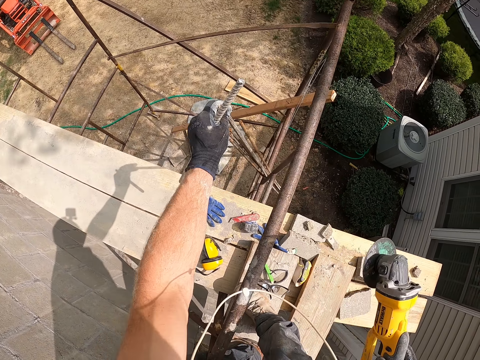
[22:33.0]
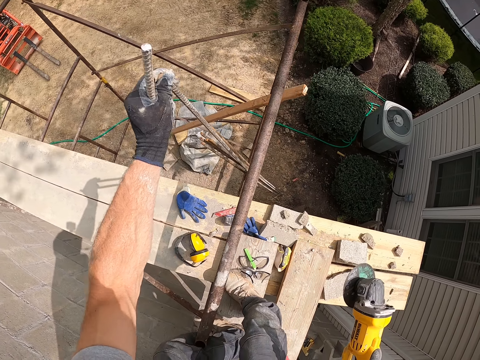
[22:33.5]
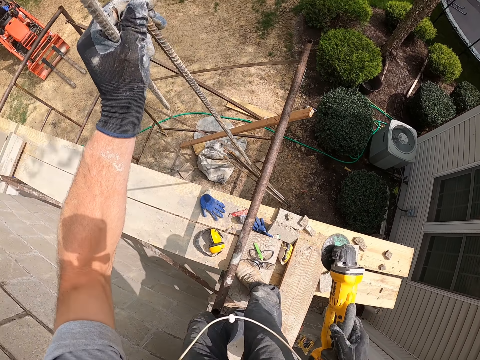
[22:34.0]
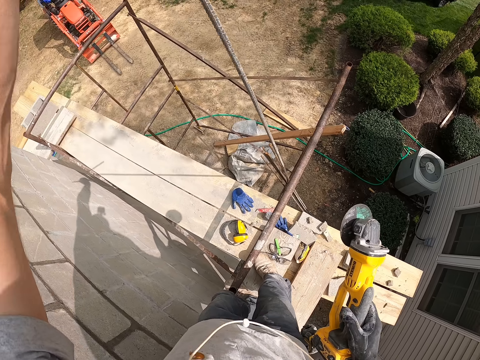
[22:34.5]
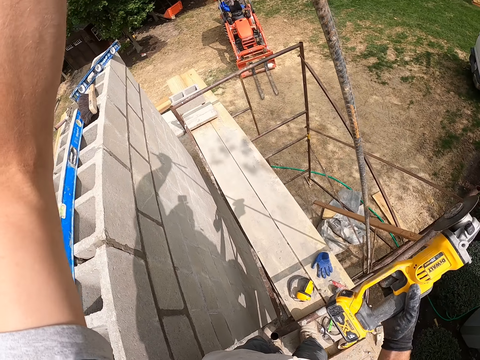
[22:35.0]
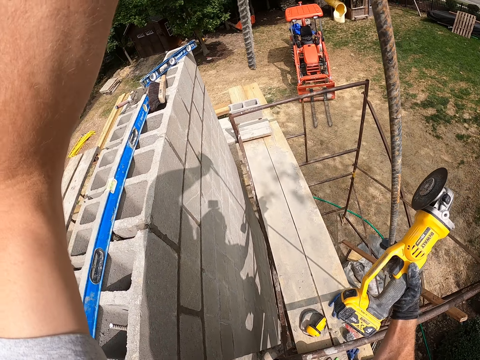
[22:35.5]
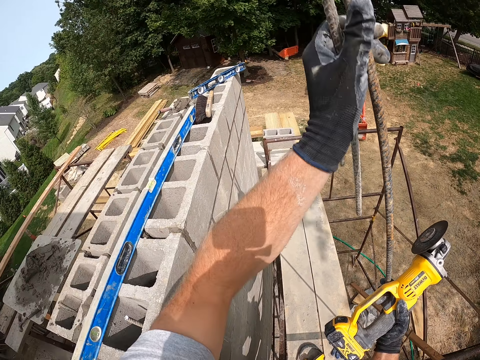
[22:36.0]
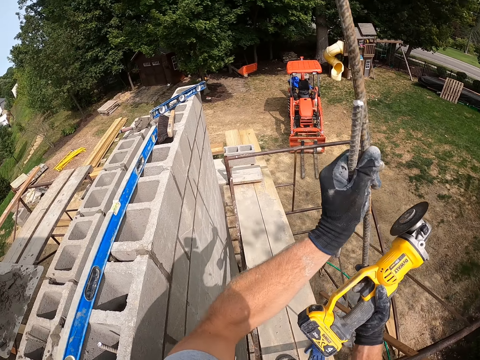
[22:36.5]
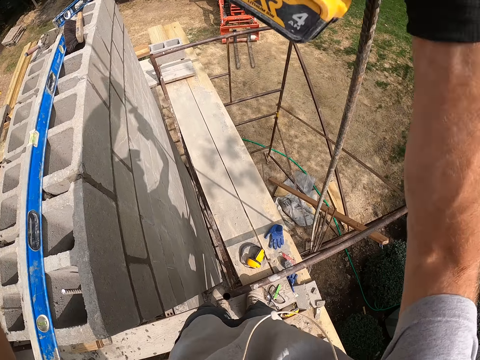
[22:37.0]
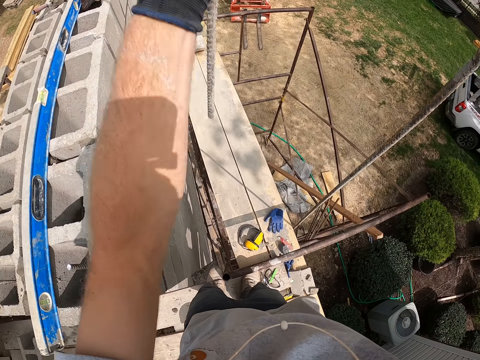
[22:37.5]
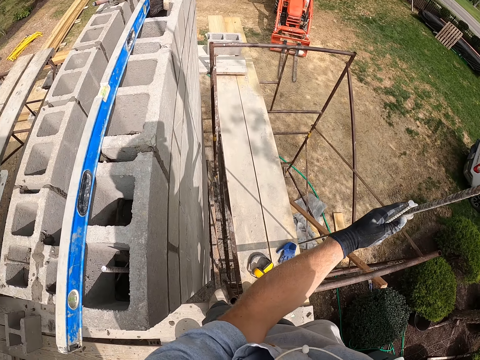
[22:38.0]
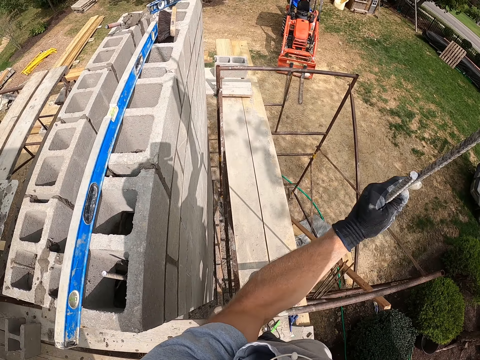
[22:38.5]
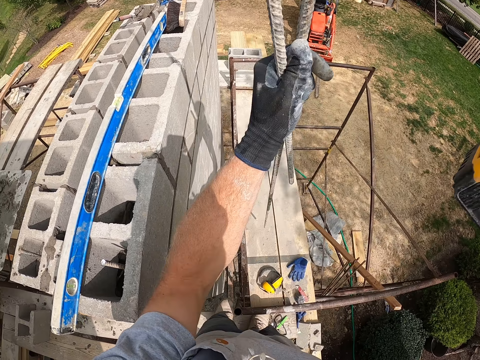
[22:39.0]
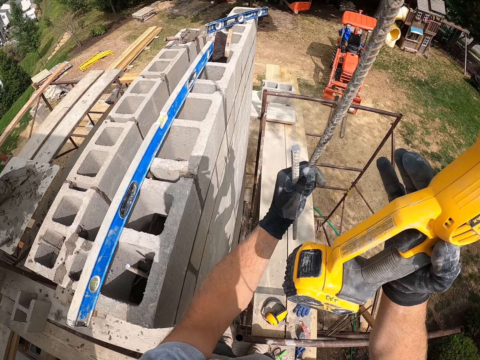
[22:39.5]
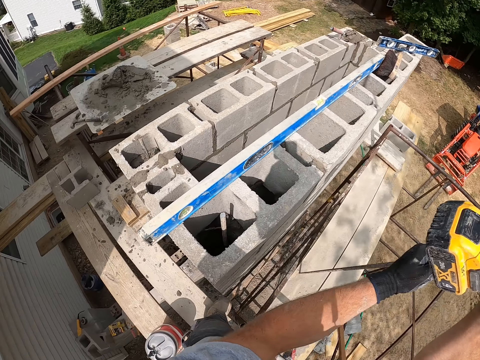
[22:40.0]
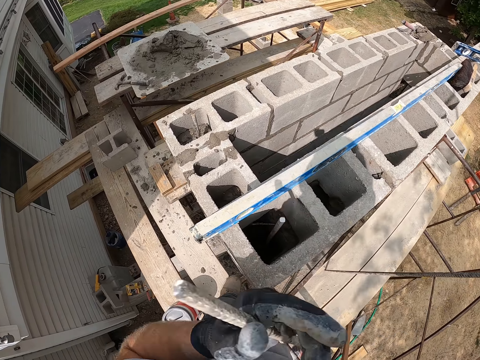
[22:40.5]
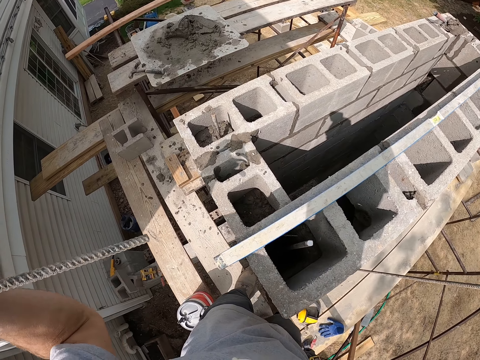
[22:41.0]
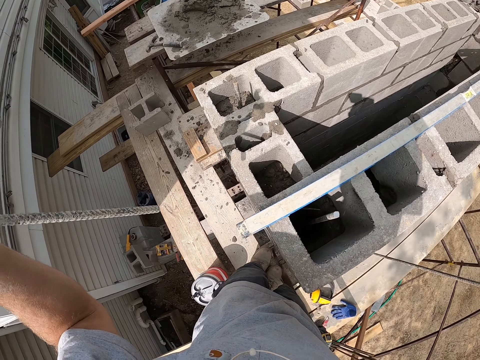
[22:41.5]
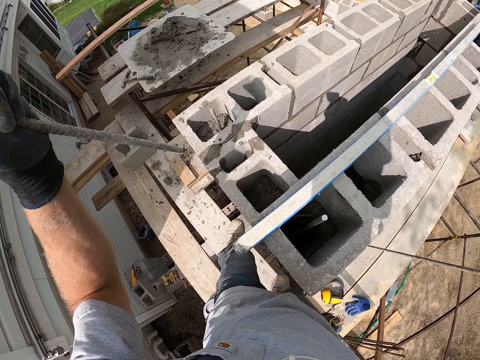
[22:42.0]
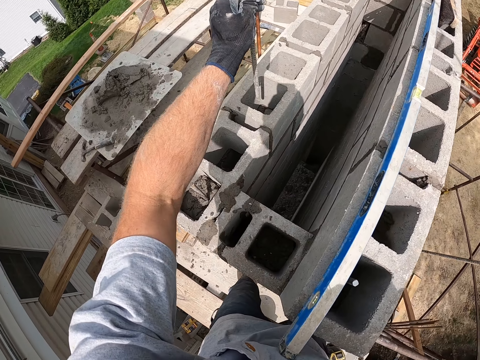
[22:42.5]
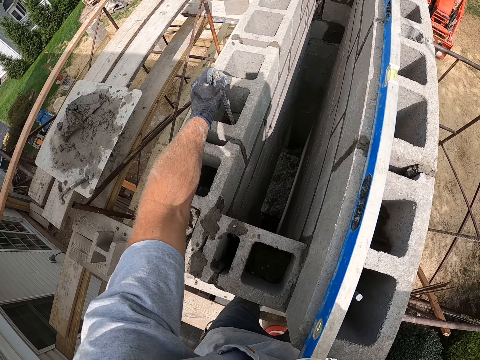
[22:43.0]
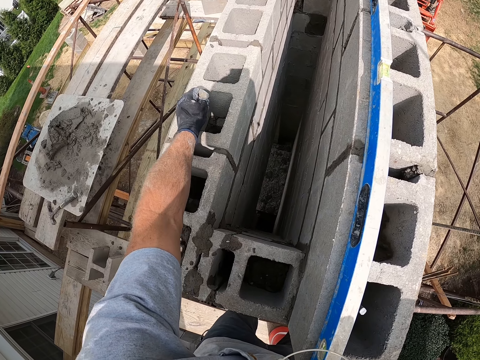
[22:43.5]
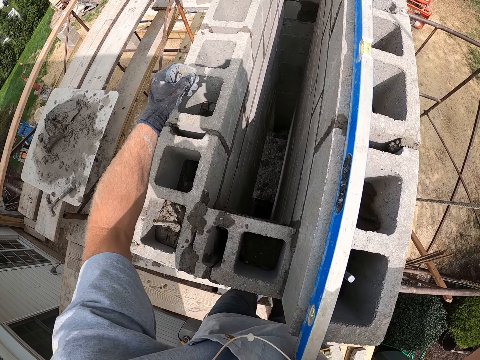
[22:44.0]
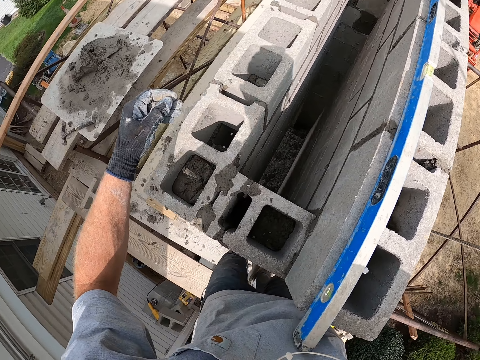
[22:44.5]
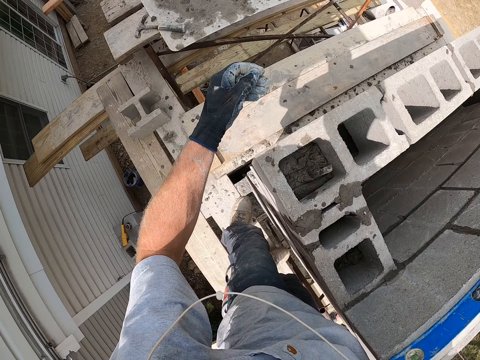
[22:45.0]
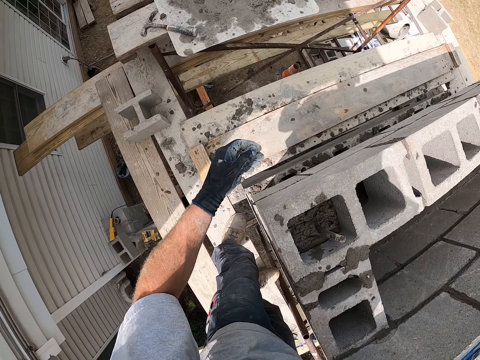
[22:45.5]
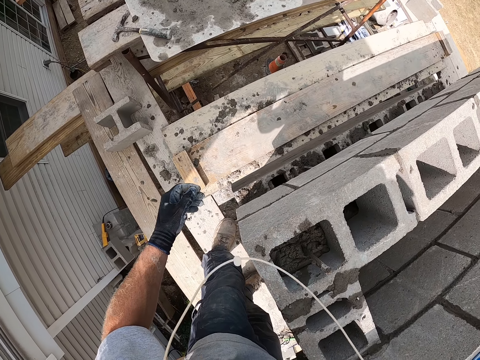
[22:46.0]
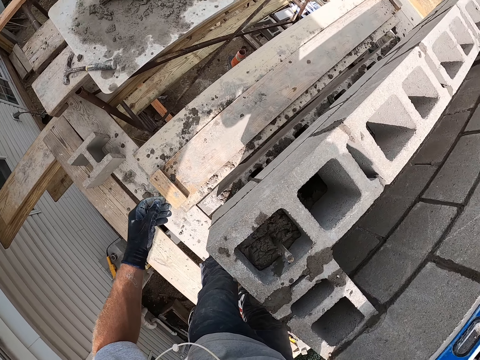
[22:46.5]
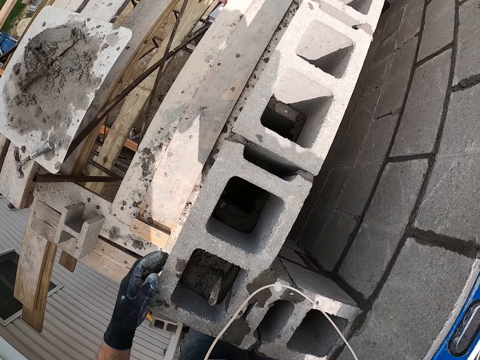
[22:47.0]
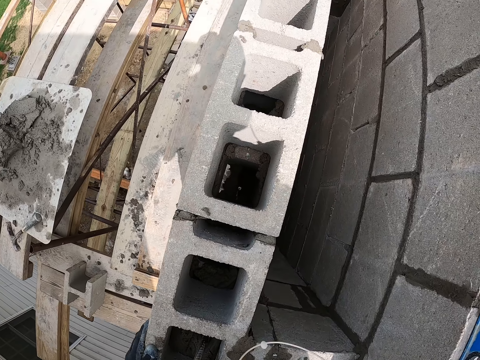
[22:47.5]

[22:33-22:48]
The camera wearer takes the steel. He pulls the iron rod with his hands. He puts the iron rod into the concrete wall.

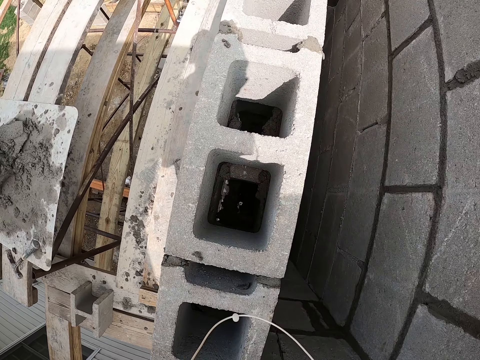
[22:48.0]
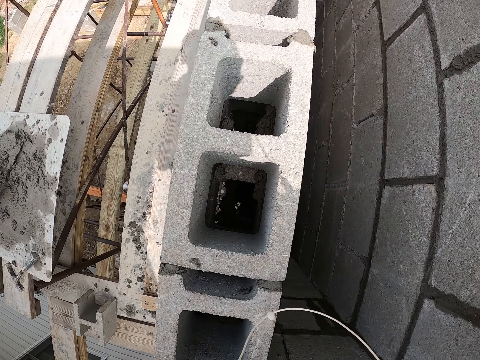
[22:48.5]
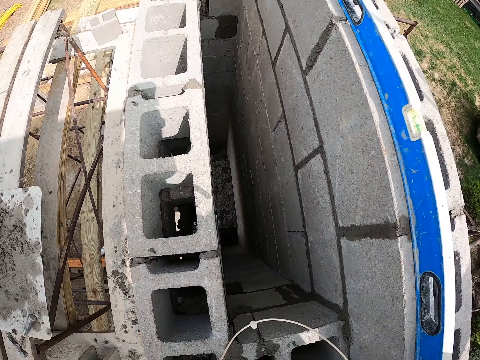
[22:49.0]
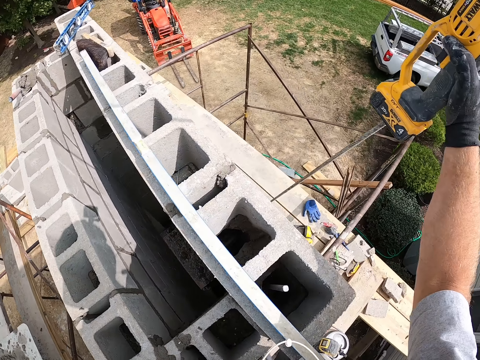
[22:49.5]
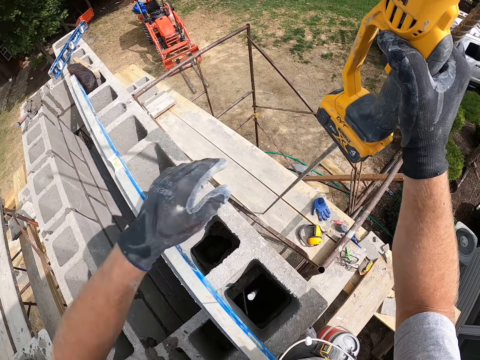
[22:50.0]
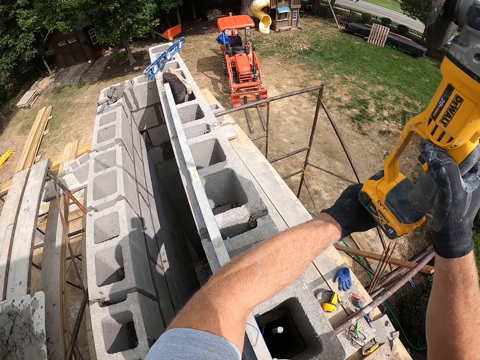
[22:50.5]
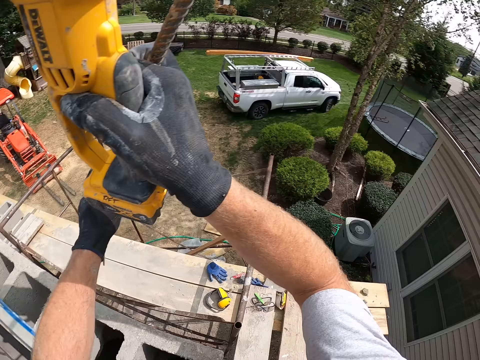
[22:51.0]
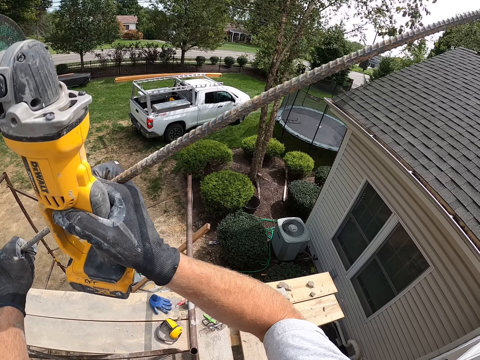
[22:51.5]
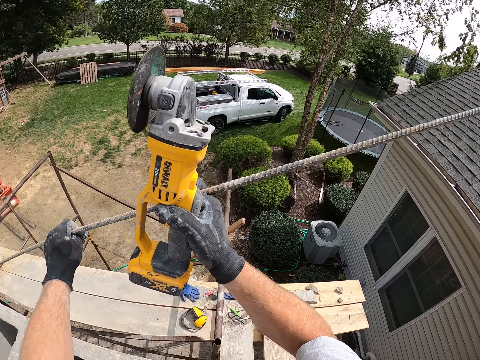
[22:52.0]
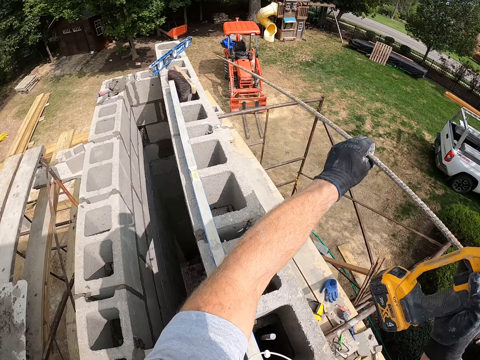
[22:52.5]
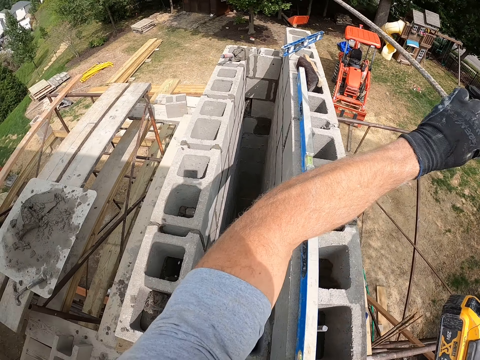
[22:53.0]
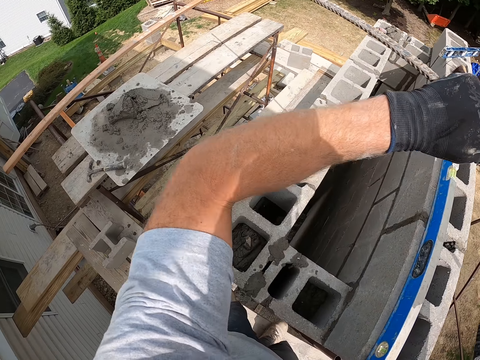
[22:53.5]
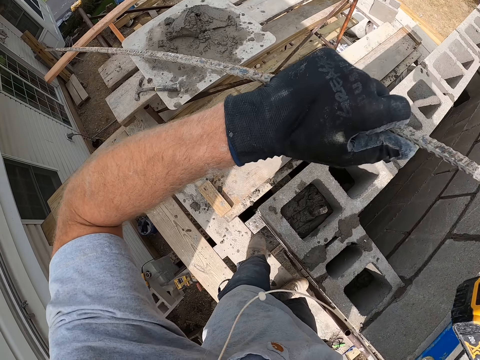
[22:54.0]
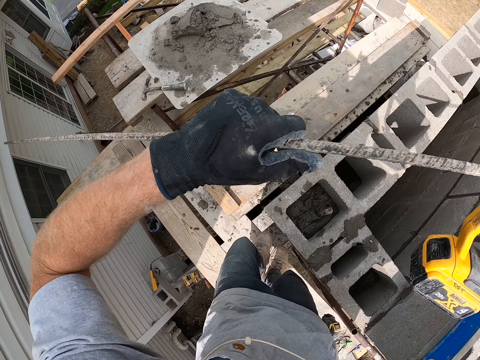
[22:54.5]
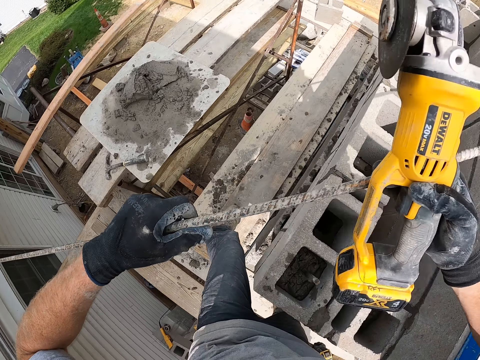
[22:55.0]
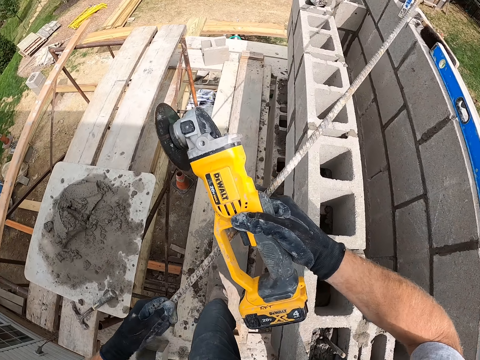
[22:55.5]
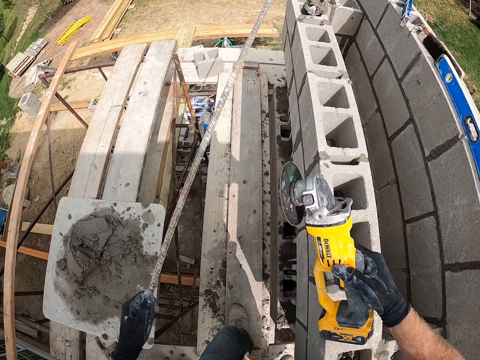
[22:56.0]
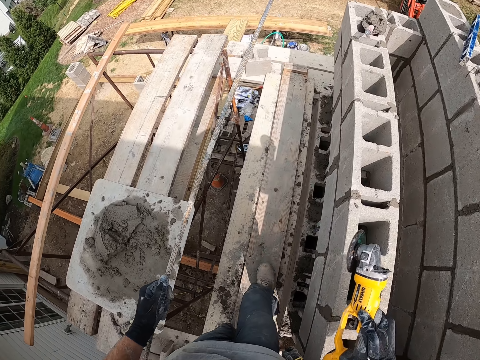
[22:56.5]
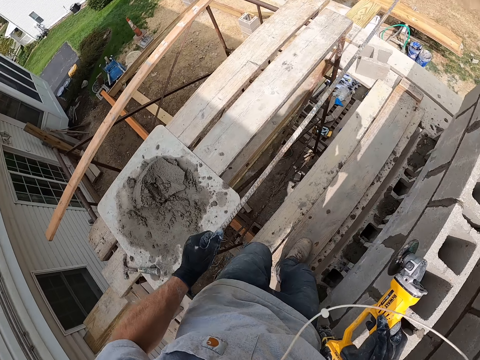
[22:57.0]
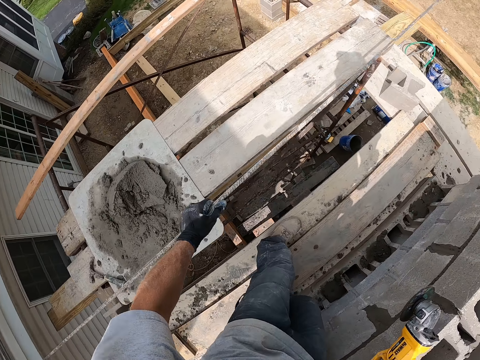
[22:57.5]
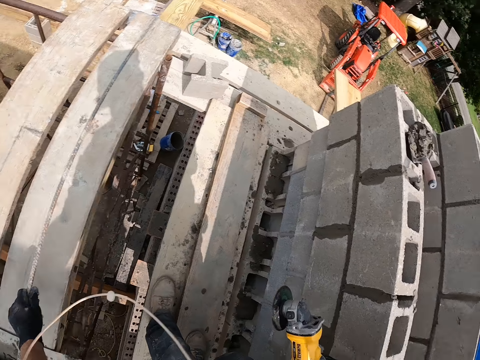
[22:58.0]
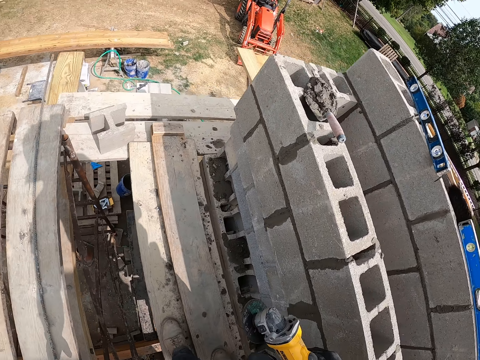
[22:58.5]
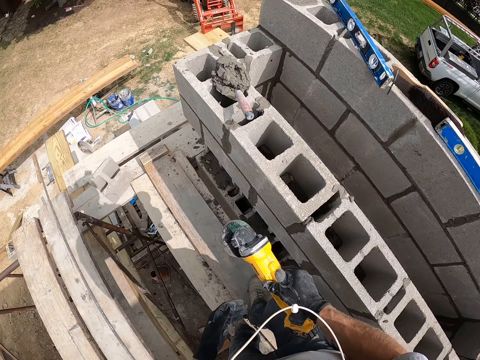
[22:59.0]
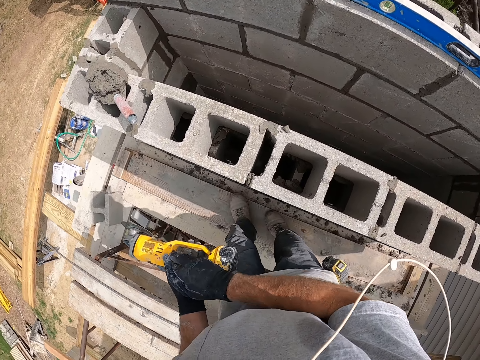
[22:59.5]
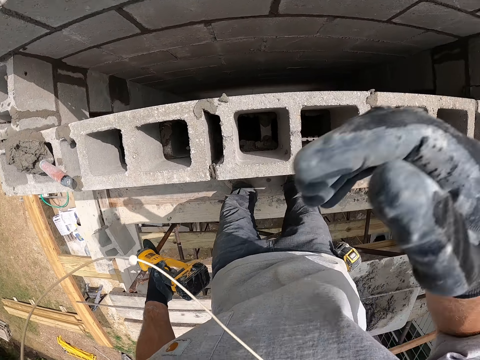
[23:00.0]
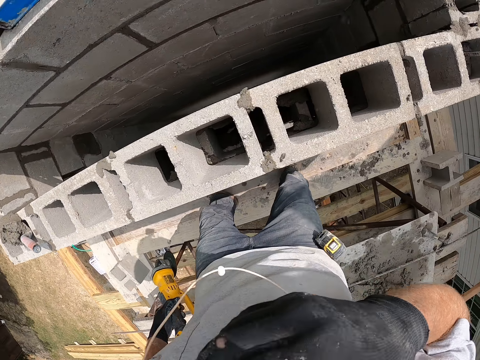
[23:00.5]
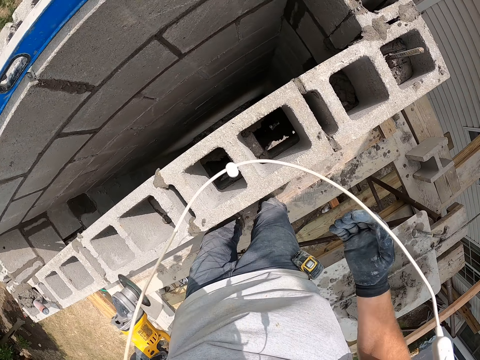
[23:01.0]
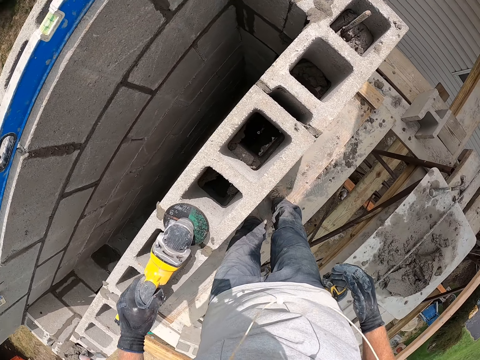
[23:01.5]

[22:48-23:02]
The camera wearer pulls the metal rod. He holds the iron rod with his hands. He walks on the wooden pieces. He drops the iron rod on a wooden plank. He passes the iron cutter from his right hand to his left hand. He wipes his face. He touches his face with his right hand.
